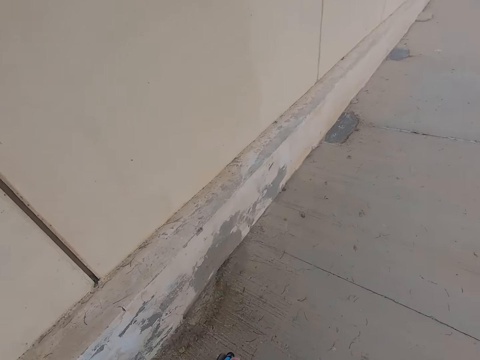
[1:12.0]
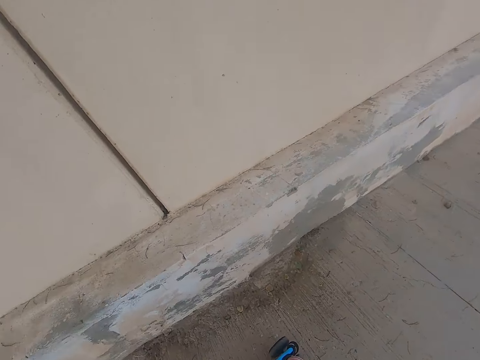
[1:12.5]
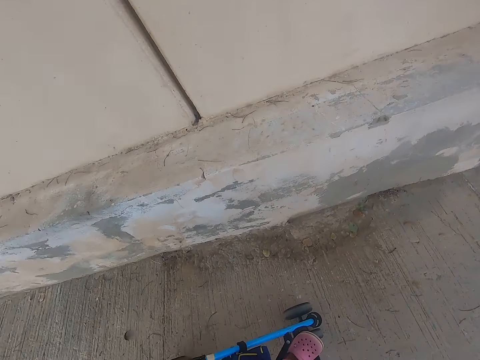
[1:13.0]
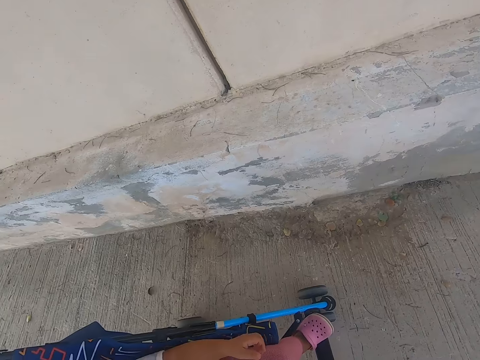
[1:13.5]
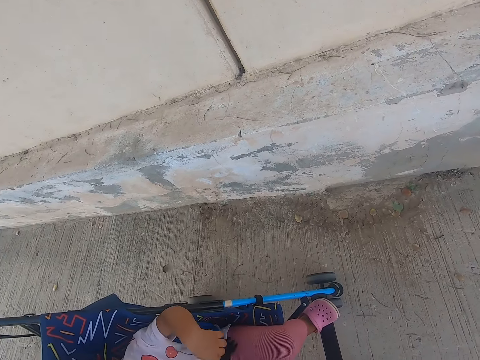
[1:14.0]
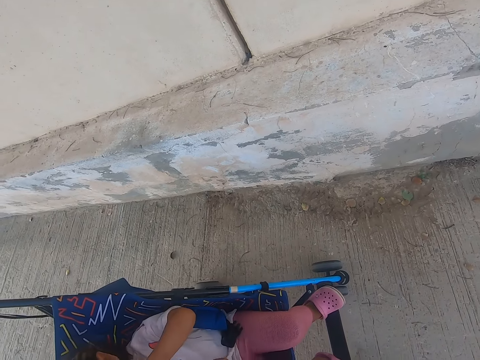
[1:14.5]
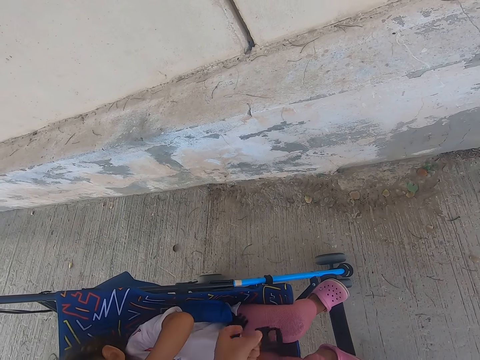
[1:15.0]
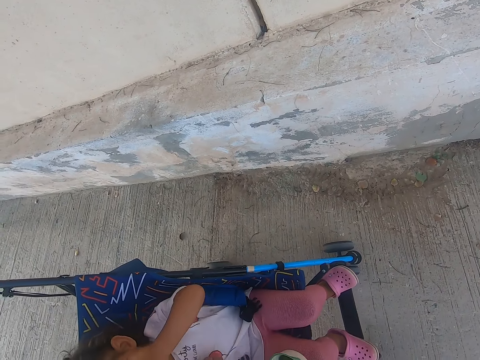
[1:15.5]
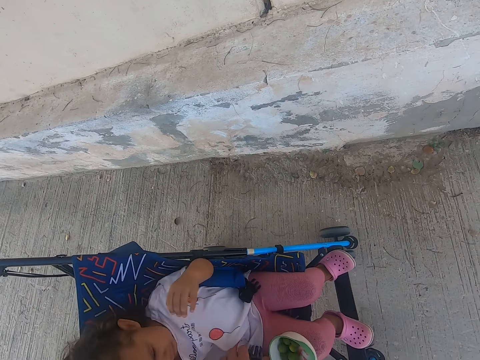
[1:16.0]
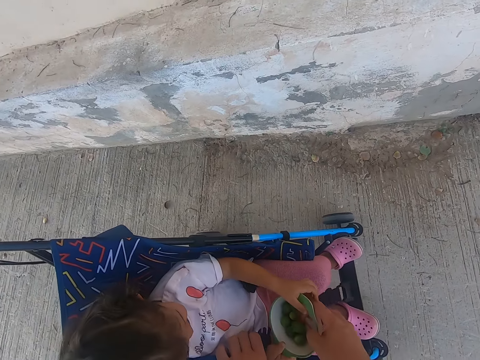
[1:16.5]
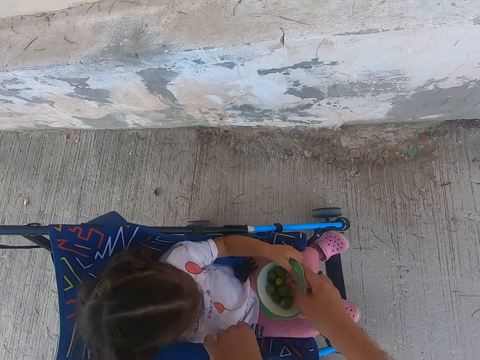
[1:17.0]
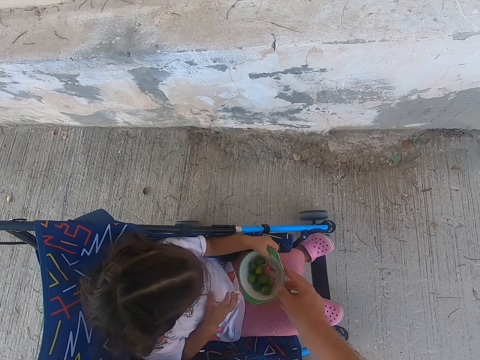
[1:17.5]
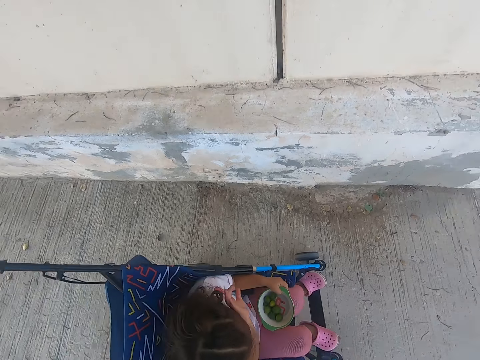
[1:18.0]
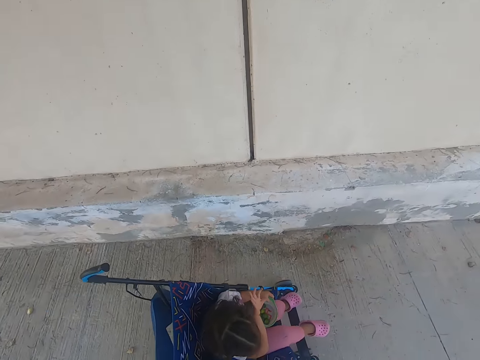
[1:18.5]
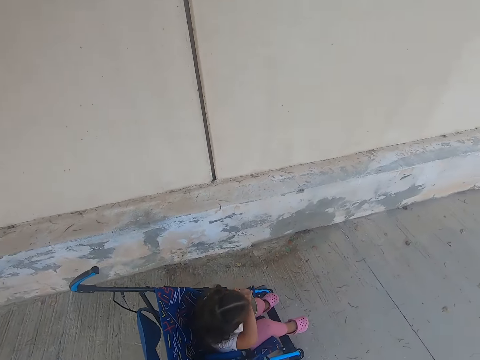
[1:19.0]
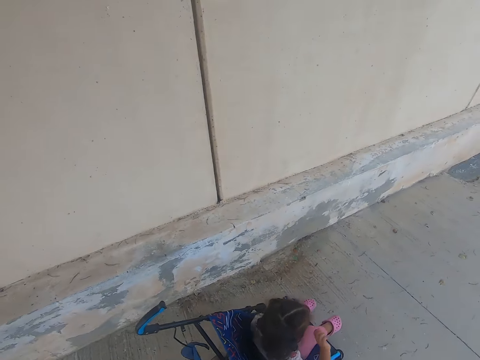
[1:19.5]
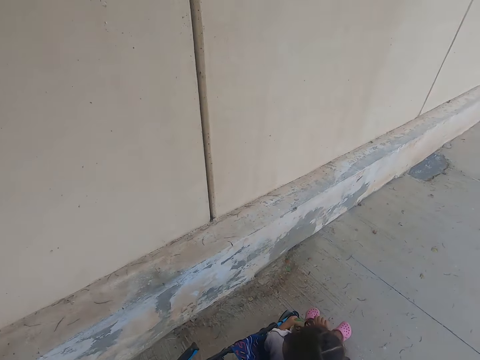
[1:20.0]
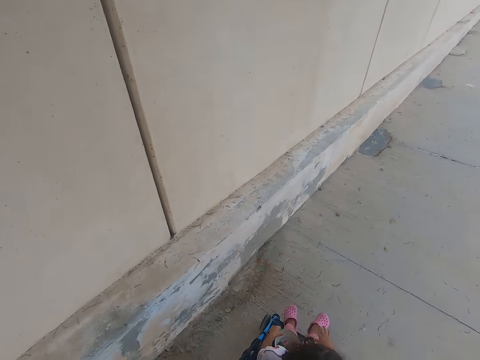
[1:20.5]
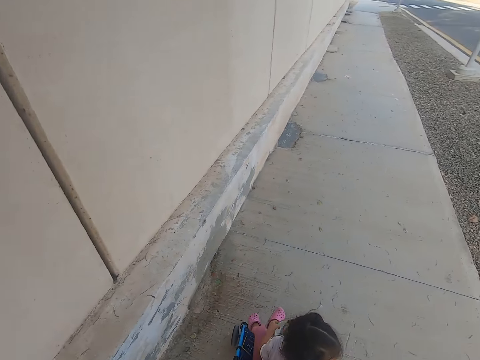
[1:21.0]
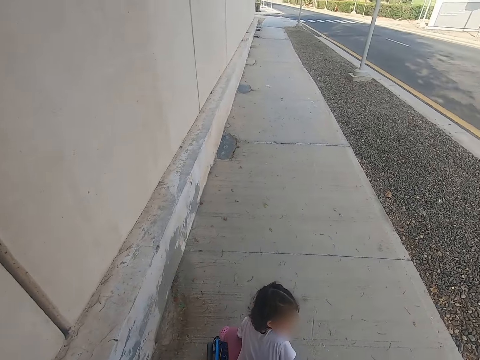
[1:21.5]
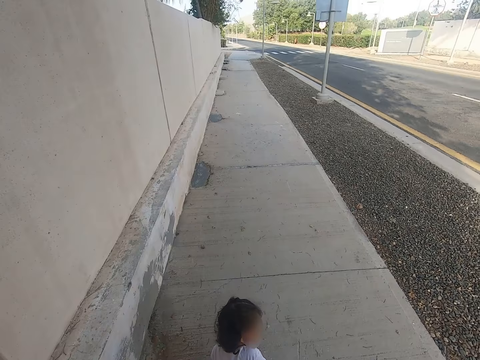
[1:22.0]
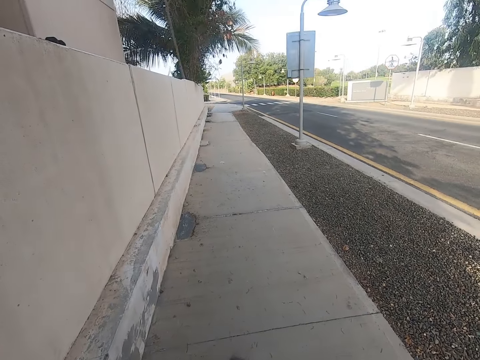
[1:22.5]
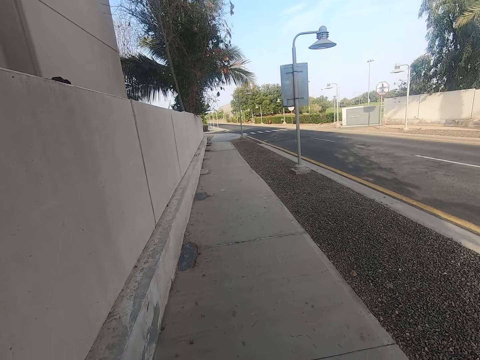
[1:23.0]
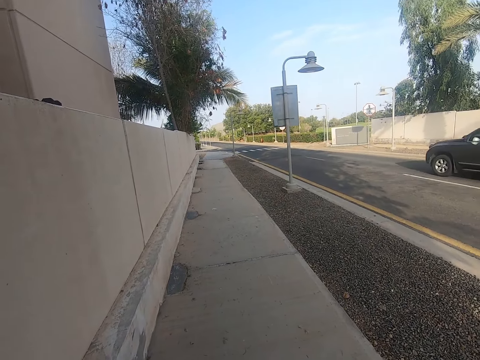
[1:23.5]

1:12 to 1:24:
The camera wearer stops a baby stroller. They give a child a bowl of fruits. The child touches the face. The camera wearer walks in the sidewalk.

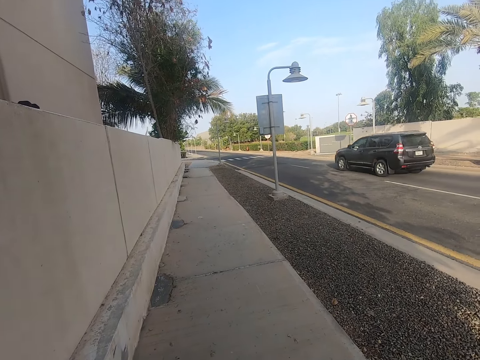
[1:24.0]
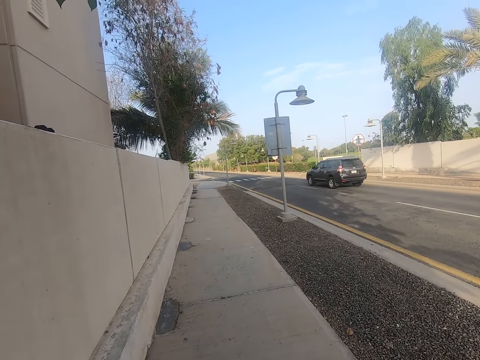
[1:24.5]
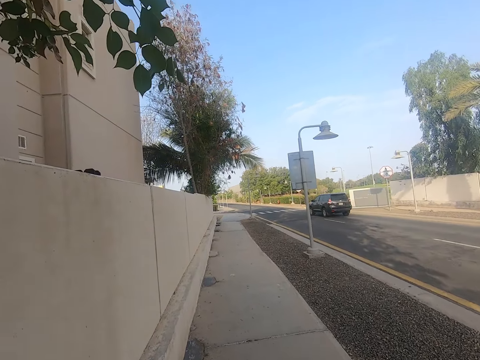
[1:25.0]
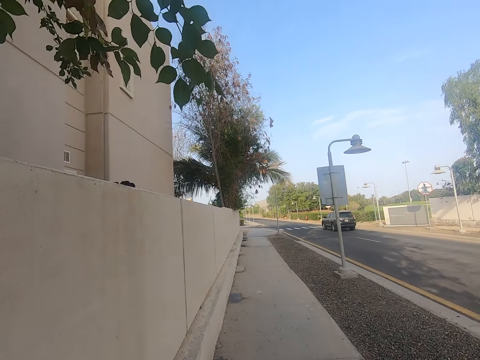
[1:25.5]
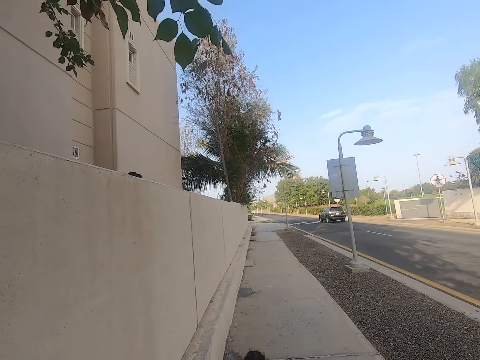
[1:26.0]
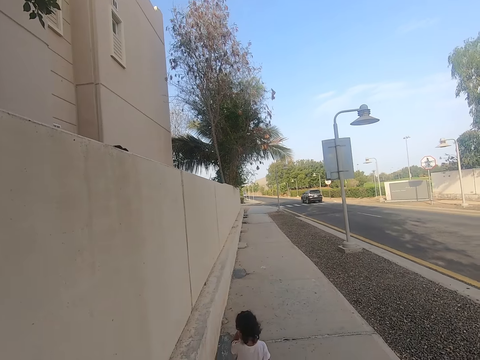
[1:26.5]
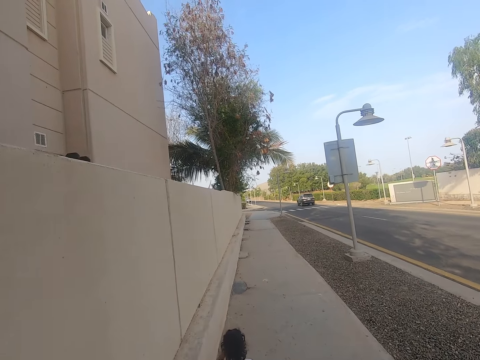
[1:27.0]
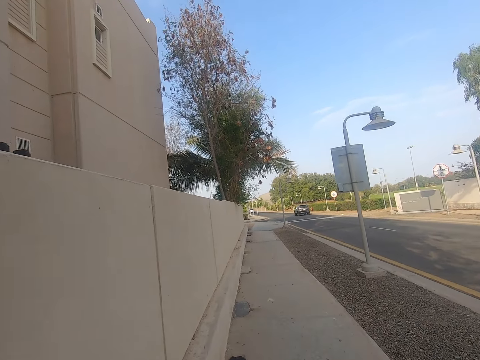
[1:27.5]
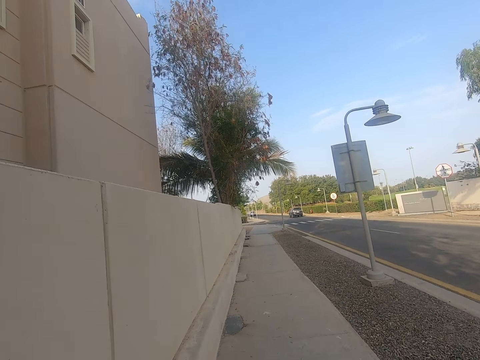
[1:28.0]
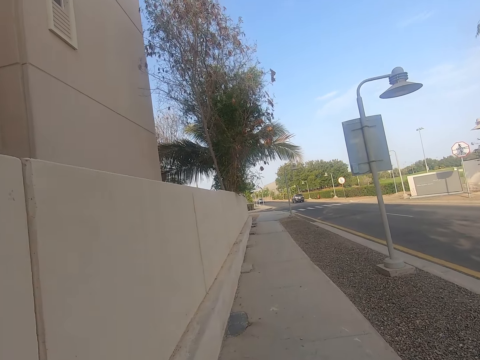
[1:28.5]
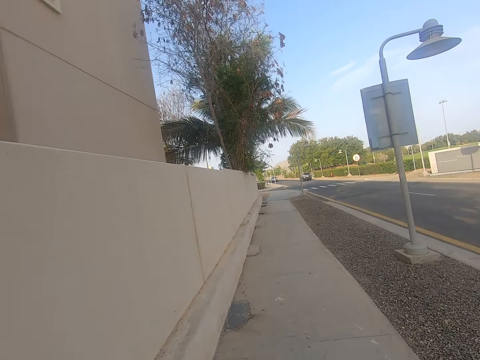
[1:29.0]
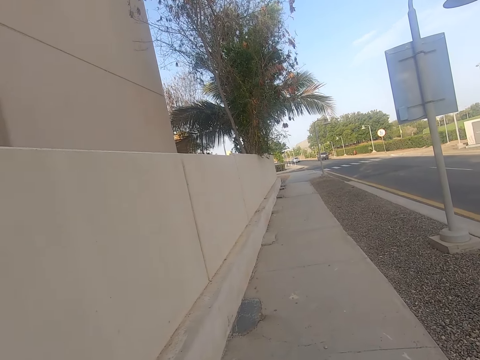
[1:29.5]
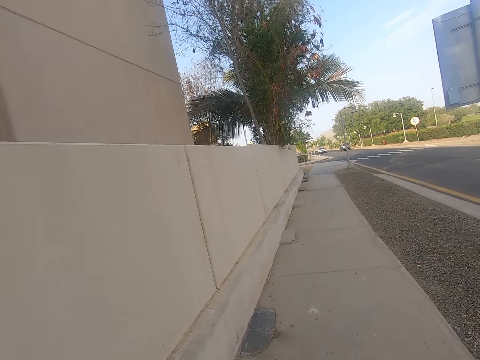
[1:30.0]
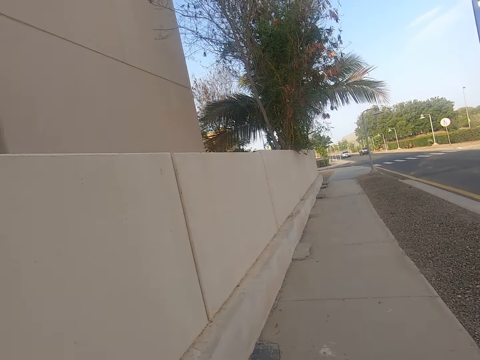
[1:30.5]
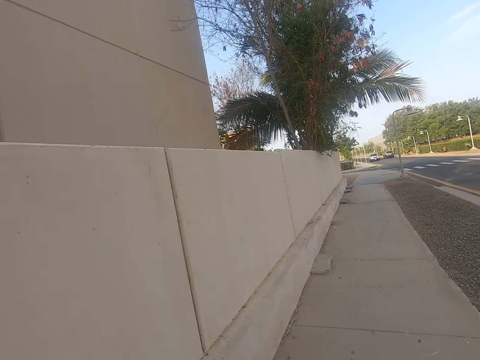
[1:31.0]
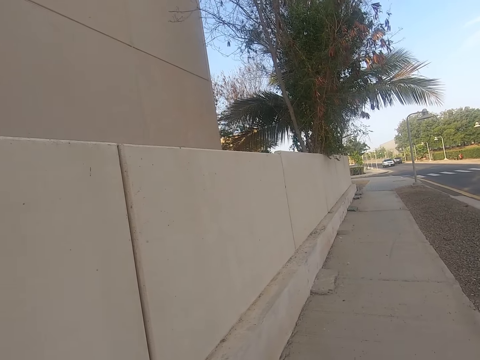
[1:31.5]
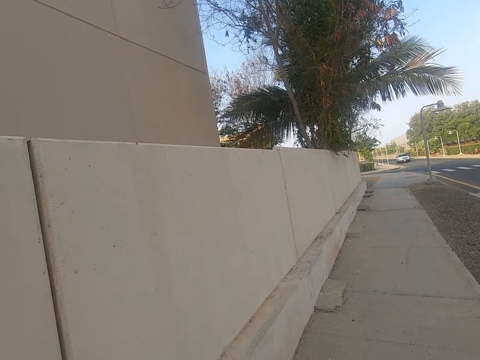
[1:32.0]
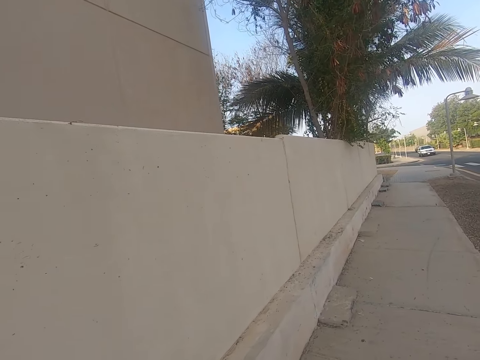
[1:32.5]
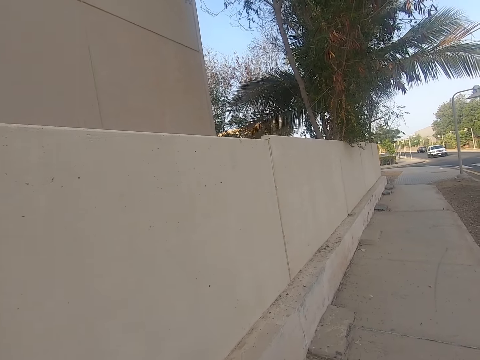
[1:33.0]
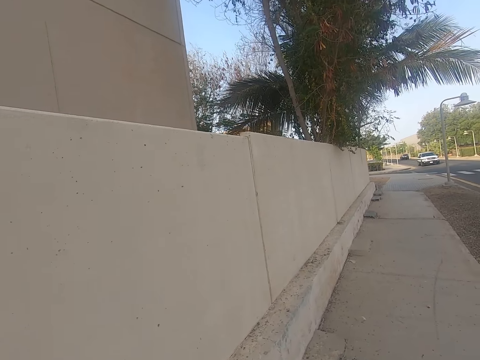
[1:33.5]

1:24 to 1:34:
The camera wearer pushes a baby stroller along the pavement. A child walks in the sidewalk. The camera wearer walks in the sidewalk.

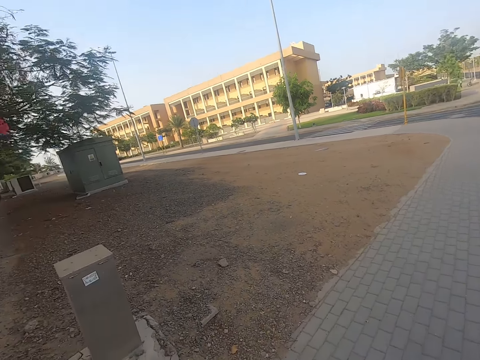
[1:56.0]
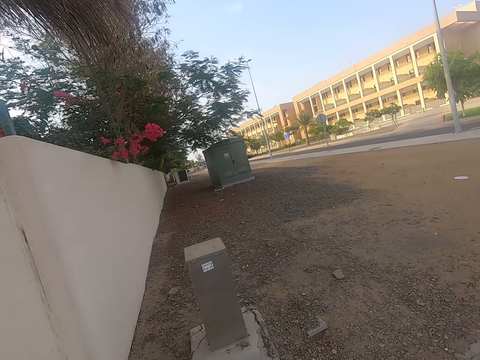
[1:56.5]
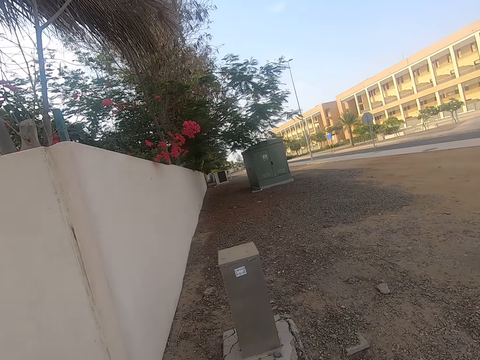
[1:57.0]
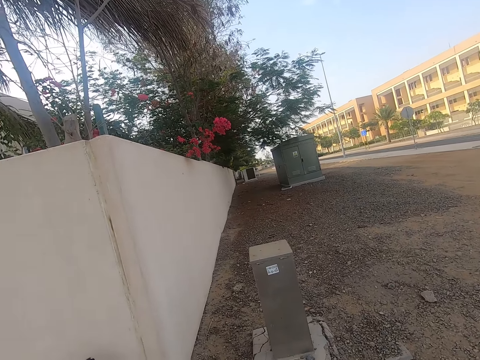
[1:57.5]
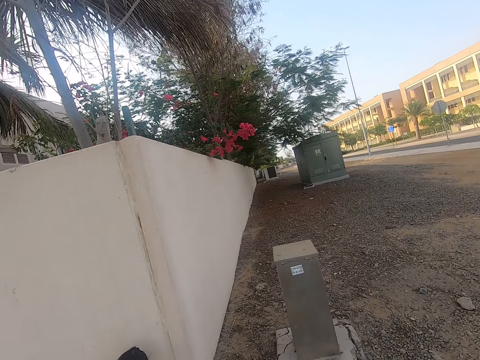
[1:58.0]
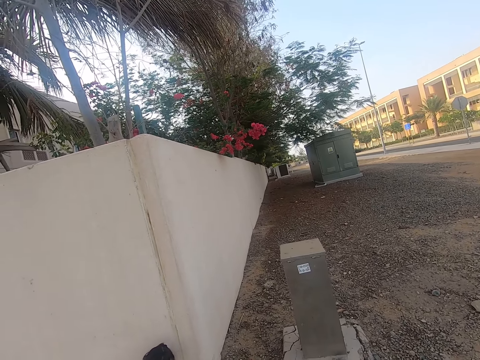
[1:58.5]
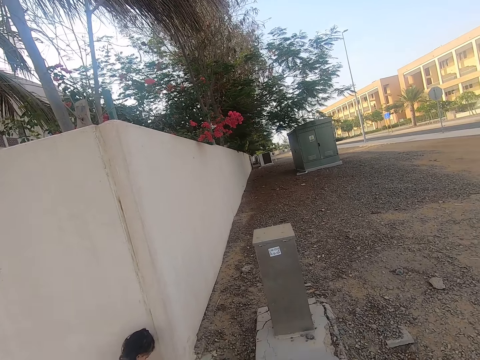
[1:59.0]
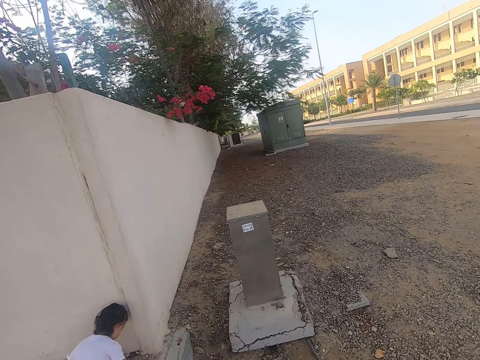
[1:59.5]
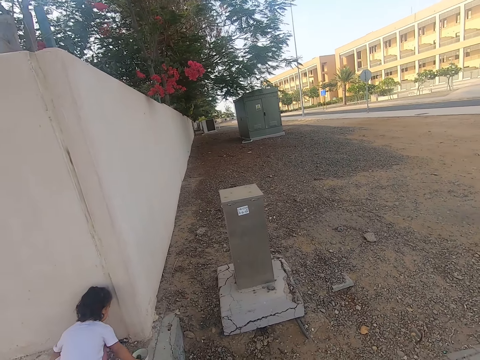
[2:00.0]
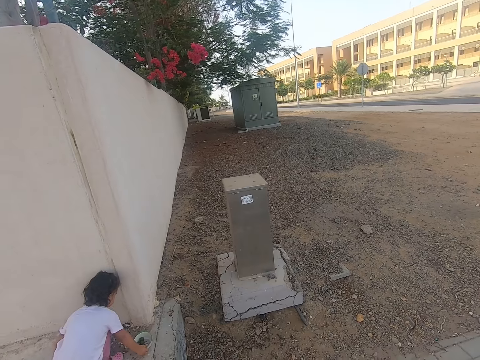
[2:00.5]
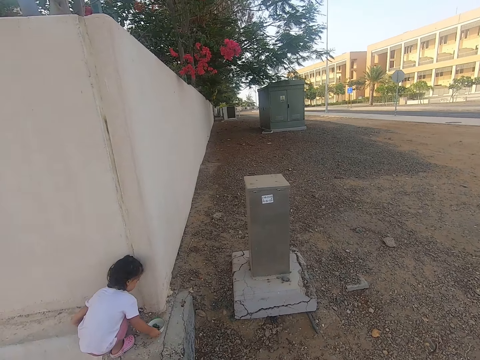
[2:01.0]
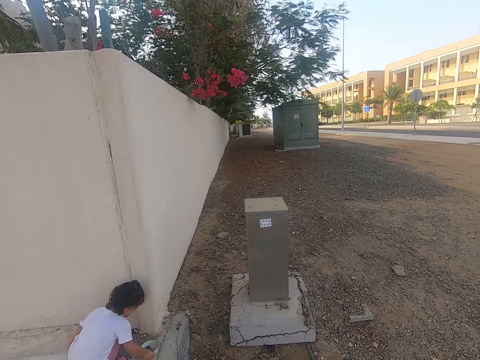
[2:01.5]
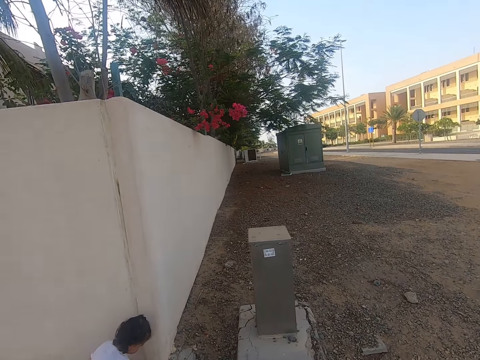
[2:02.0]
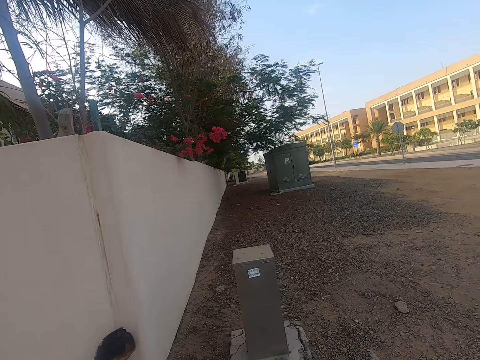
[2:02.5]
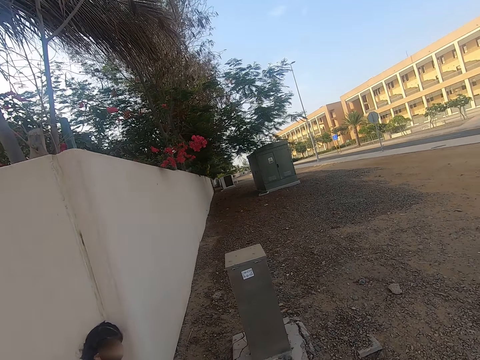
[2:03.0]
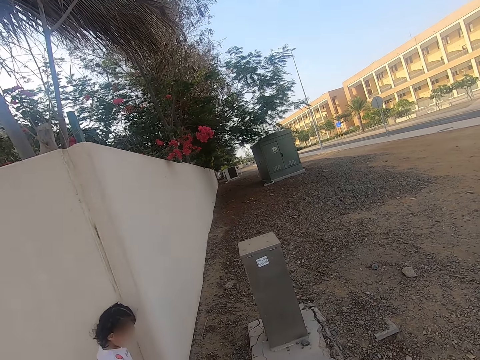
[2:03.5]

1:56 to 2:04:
A child steps down the stairs. The child plays.
